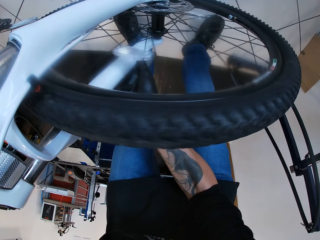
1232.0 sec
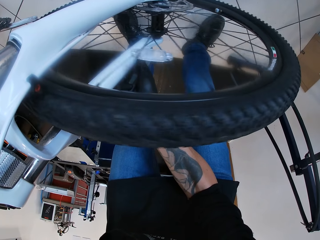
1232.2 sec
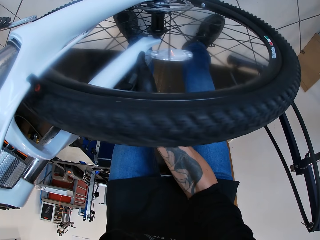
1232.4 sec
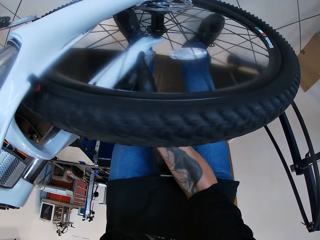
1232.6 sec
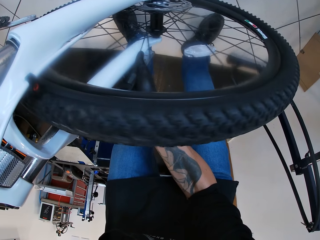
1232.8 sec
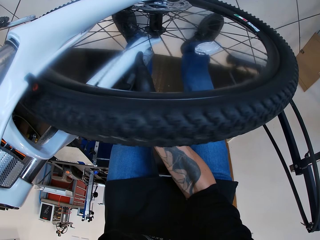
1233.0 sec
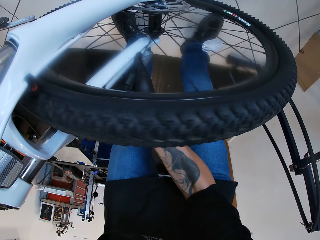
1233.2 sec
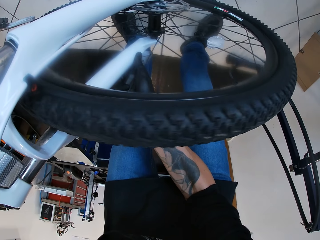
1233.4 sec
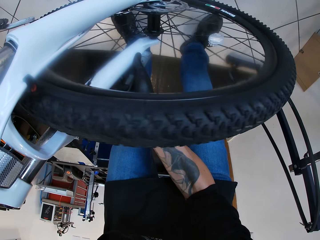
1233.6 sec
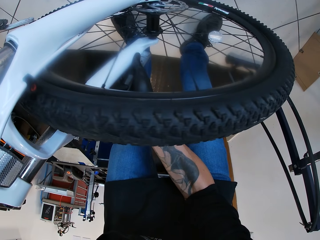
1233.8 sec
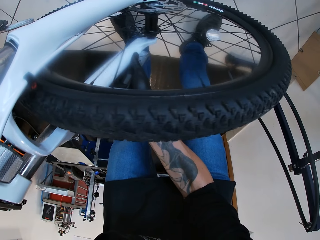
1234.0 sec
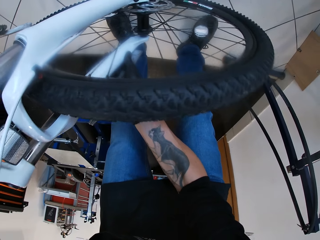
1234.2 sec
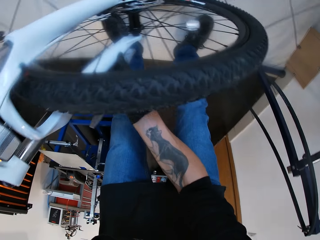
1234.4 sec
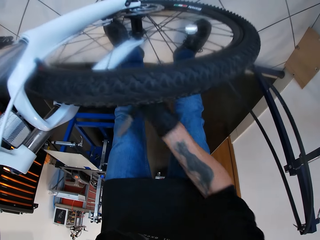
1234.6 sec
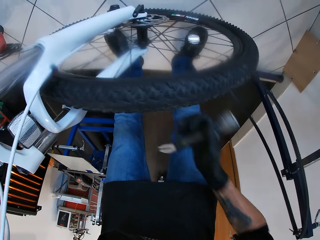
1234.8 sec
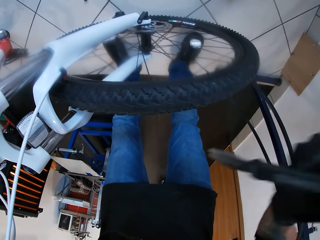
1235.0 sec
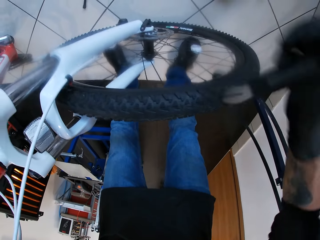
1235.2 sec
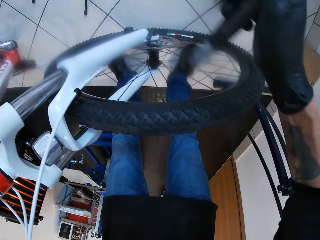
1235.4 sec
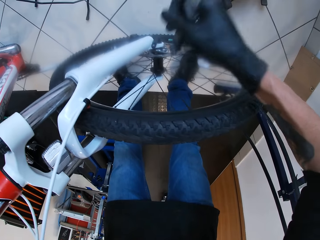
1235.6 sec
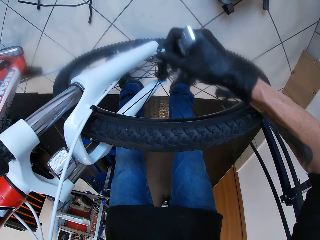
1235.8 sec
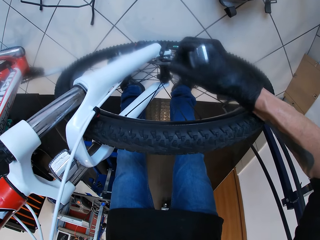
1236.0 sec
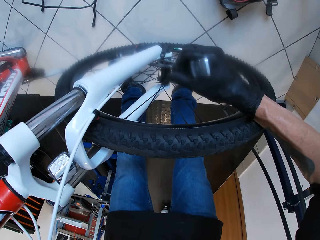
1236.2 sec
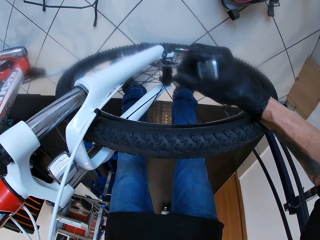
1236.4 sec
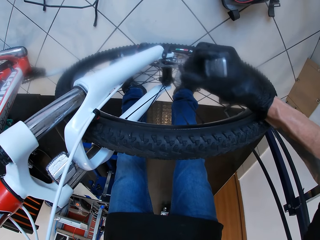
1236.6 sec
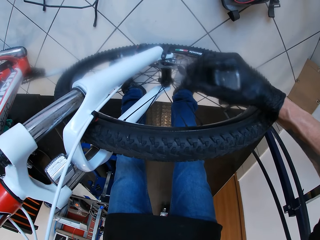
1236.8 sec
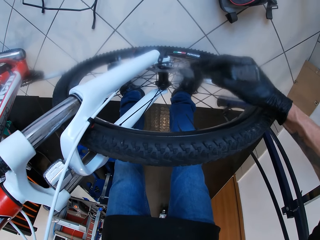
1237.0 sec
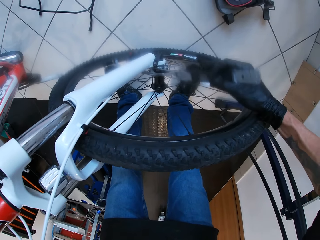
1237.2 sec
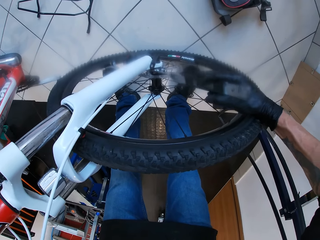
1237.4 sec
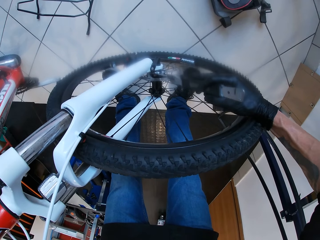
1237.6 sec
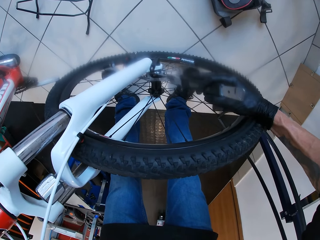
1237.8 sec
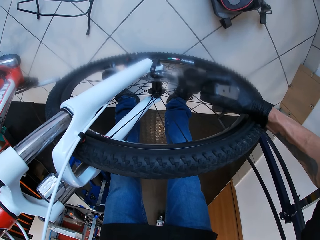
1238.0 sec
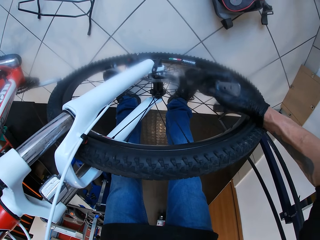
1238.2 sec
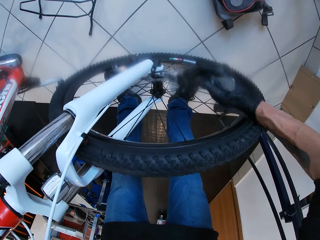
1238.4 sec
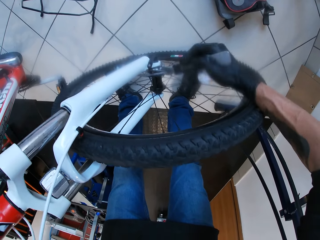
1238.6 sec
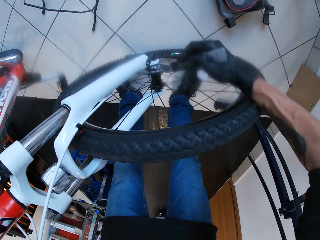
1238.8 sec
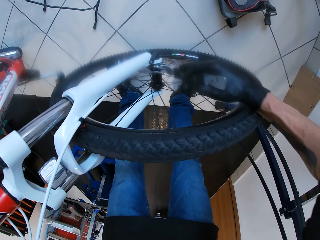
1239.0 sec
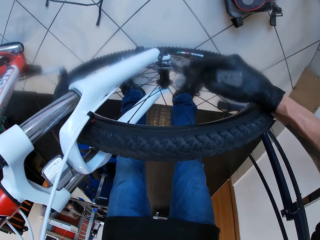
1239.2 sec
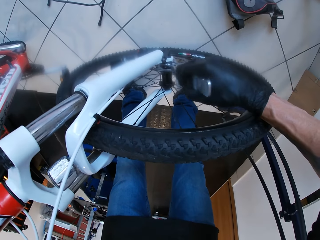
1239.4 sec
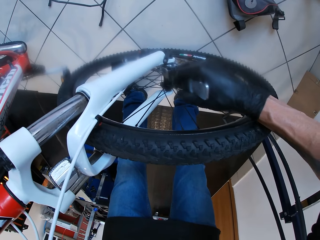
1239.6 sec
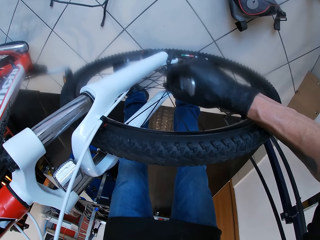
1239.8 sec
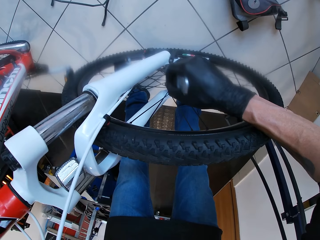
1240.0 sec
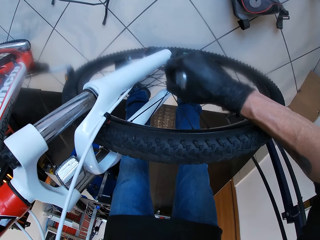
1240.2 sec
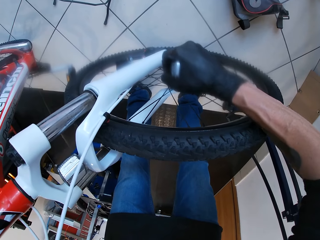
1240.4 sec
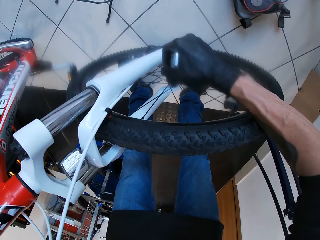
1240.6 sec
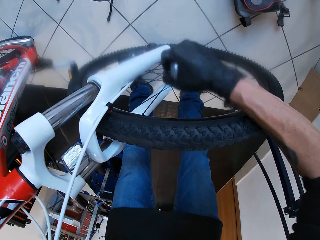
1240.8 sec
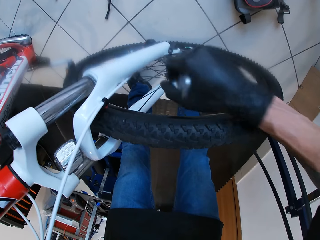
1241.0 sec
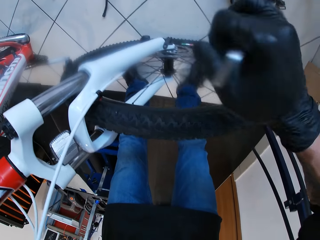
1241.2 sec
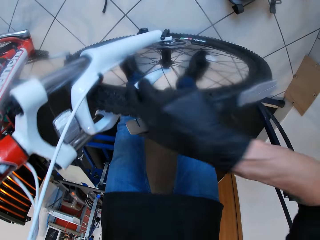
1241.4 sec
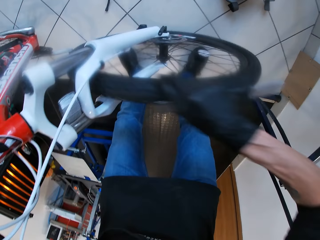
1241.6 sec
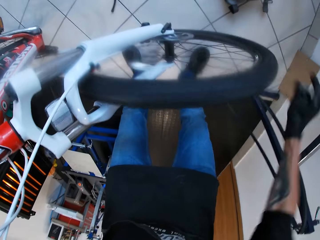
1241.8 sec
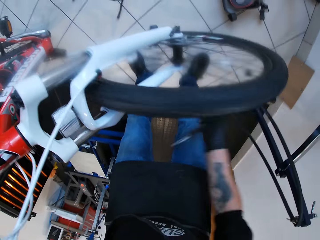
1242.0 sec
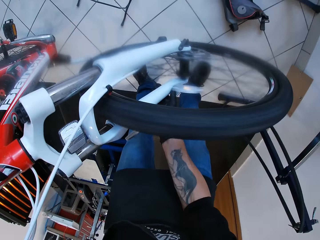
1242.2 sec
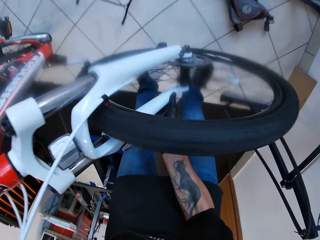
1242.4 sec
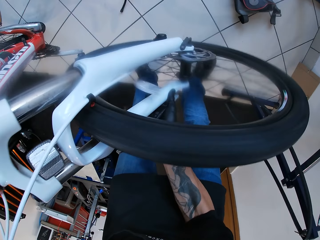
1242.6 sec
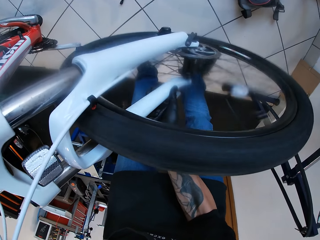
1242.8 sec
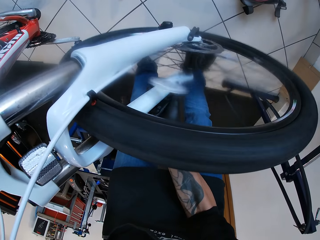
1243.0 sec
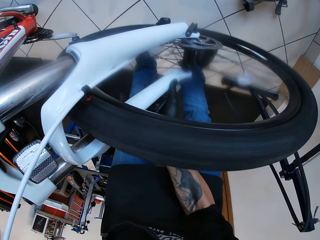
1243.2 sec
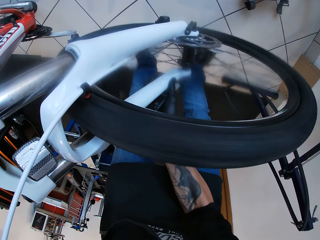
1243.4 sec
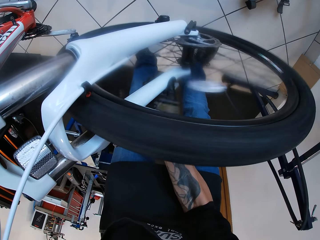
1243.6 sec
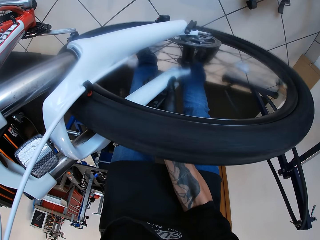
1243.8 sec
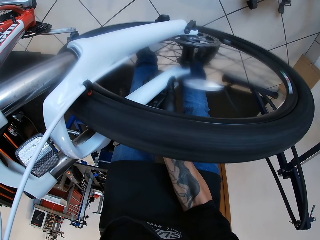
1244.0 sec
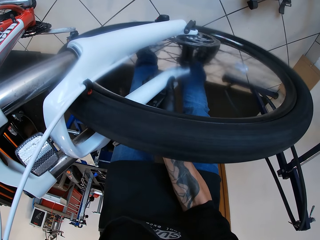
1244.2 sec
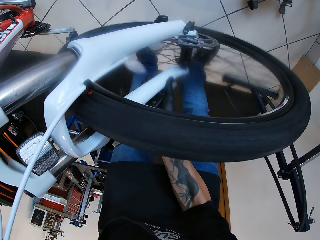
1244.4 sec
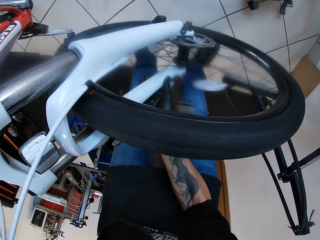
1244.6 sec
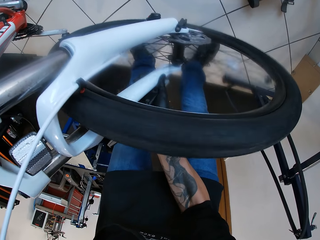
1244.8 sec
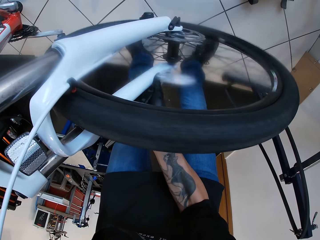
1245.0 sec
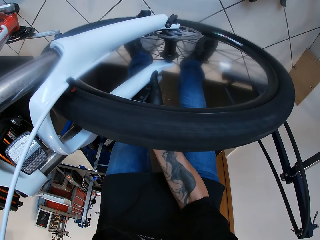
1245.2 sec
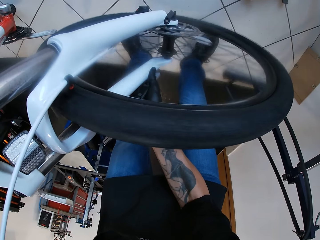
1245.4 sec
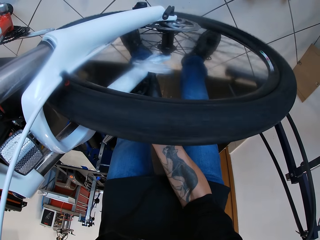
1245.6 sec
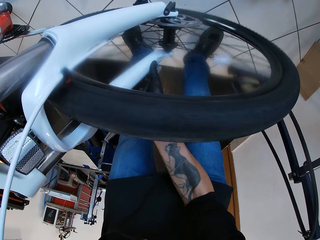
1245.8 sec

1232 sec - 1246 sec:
The camera wearer uses the caliper in his right hand on the cassette of the rim of the bicycle wheel. He turns the bicycle wheel with his right hand.

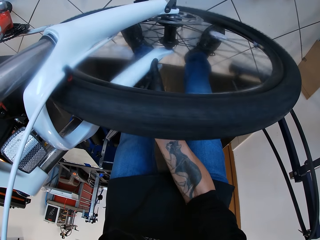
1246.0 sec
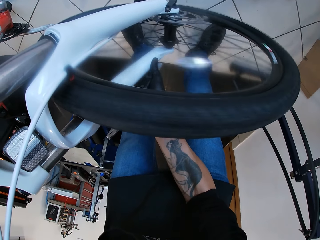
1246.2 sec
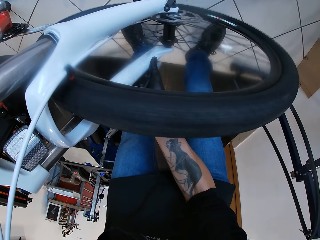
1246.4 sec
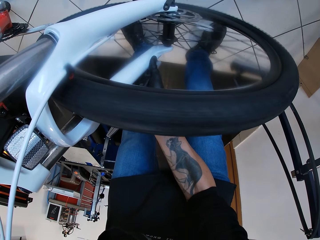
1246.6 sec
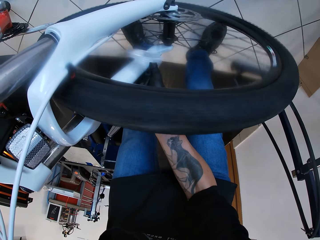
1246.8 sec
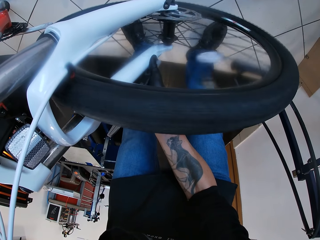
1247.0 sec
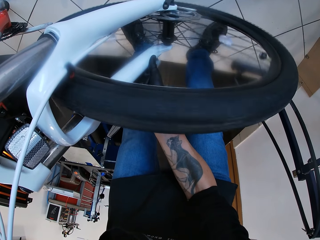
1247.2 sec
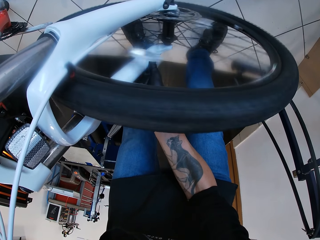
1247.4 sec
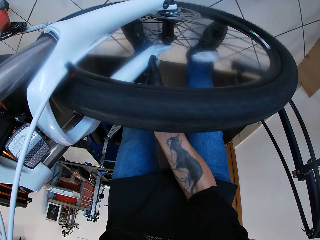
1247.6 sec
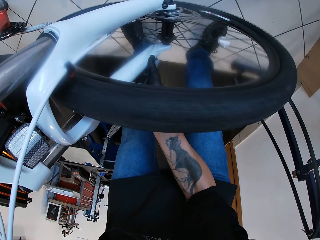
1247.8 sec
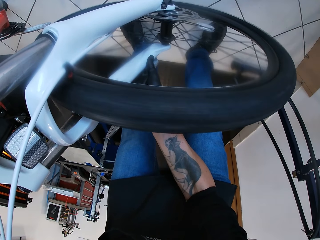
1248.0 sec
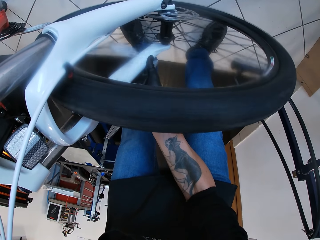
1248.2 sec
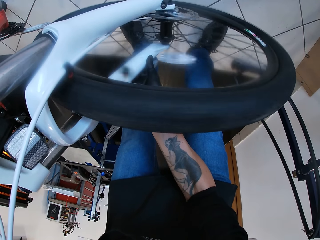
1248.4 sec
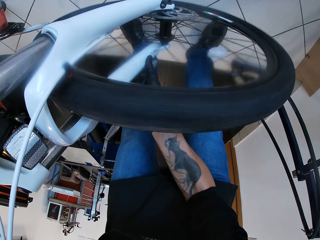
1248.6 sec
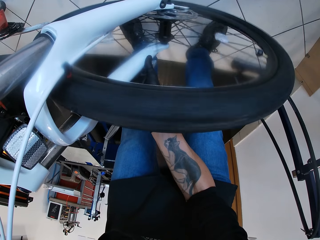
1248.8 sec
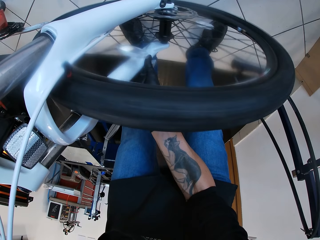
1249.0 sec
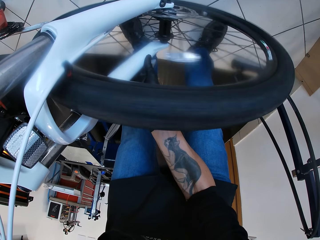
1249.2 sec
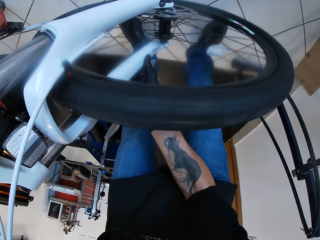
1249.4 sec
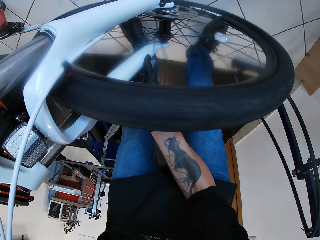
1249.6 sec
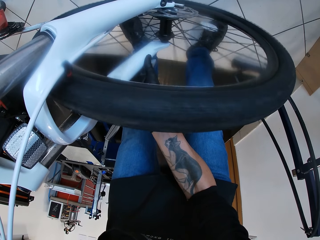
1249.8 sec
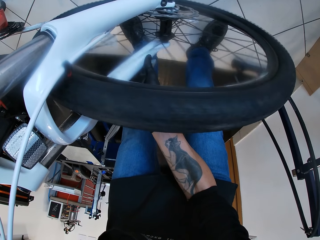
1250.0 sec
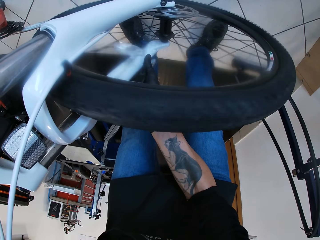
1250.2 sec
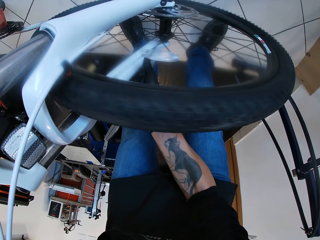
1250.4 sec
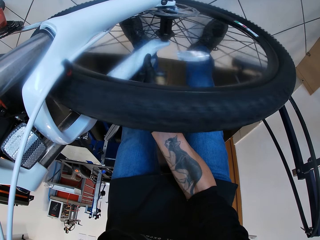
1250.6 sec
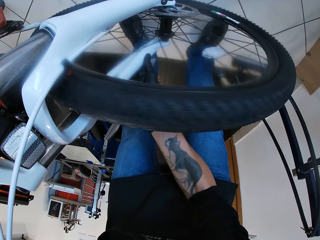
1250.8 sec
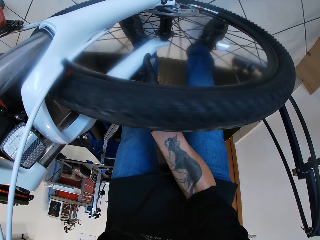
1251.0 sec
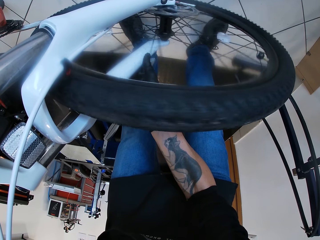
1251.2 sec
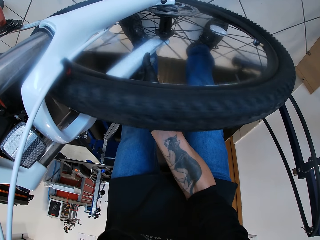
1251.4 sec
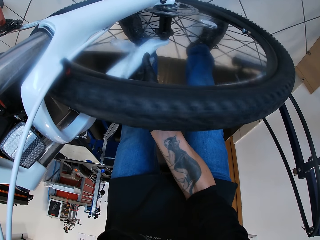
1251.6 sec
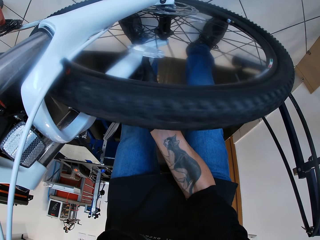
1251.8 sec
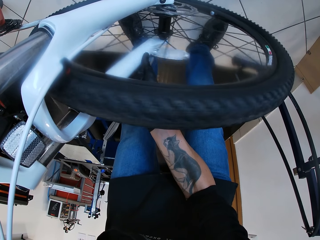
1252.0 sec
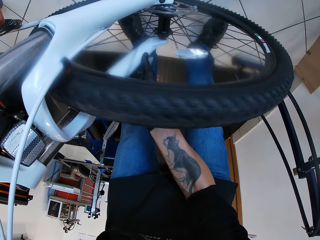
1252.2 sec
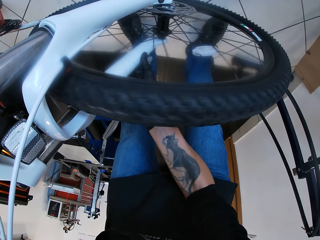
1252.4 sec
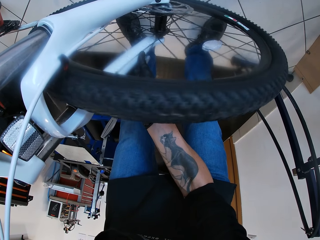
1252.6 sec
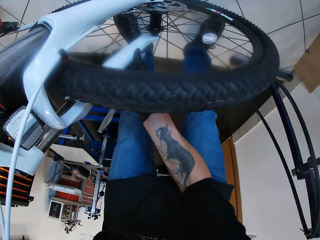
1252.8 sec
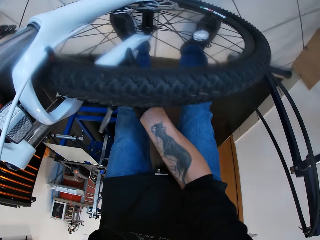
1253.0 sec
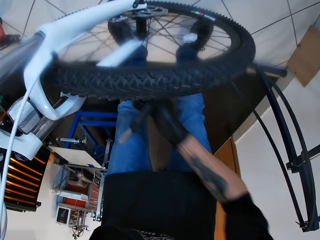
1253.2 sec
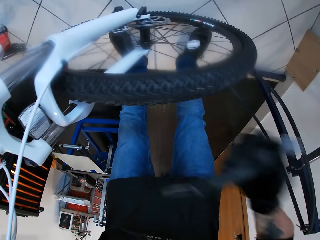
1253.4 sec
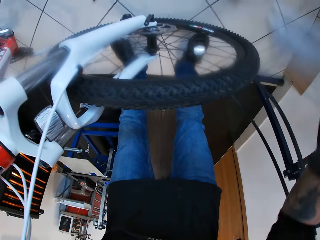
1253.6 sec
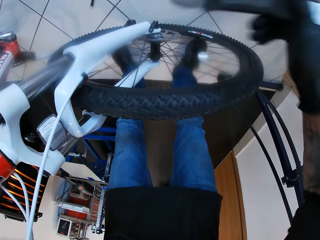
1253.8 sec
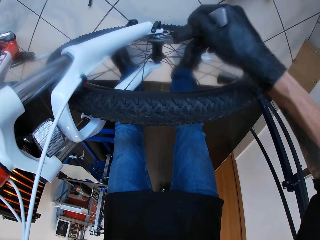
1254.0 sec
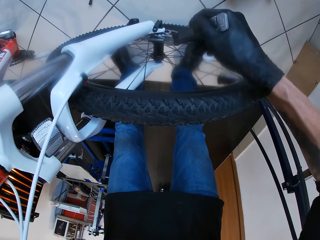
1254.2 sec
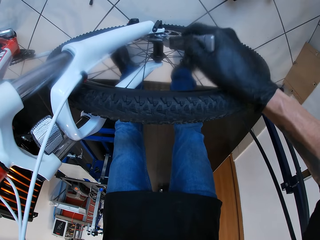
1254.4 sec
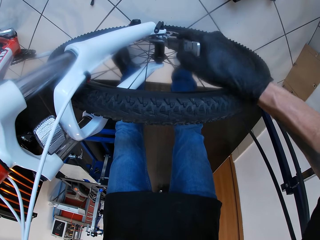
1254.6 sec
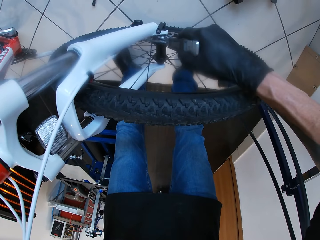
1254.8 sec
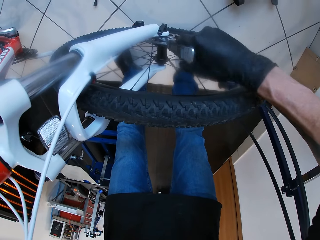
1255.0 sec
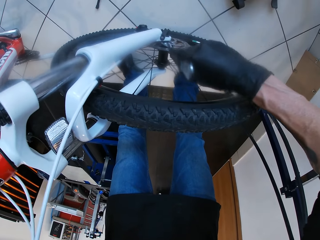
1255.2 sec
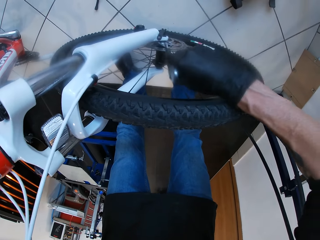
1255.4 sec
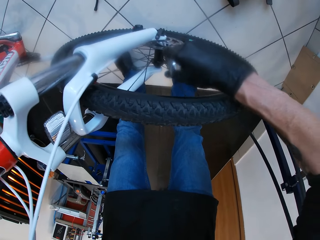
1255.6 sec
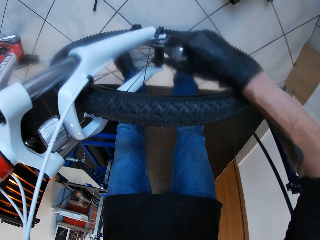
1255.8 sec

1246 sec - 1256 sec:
The camera wearer uses the caliper in his right hand on the cassette of the rim of the bicycle wheel.
